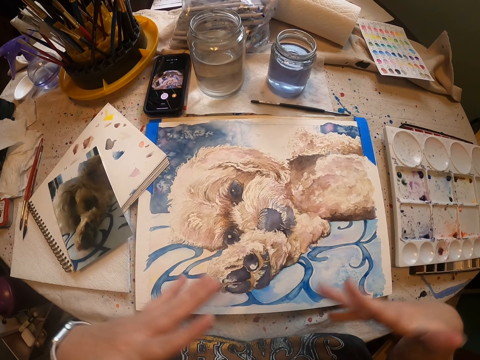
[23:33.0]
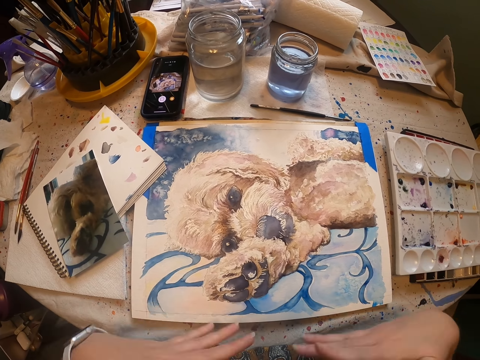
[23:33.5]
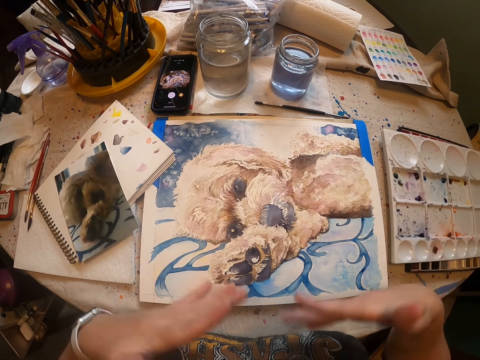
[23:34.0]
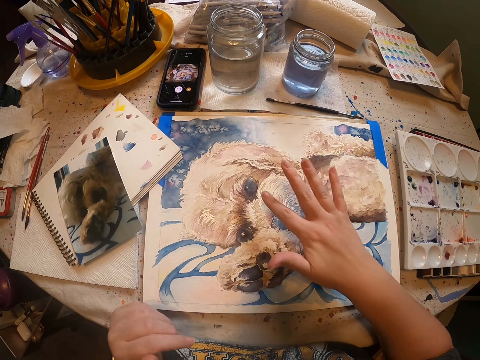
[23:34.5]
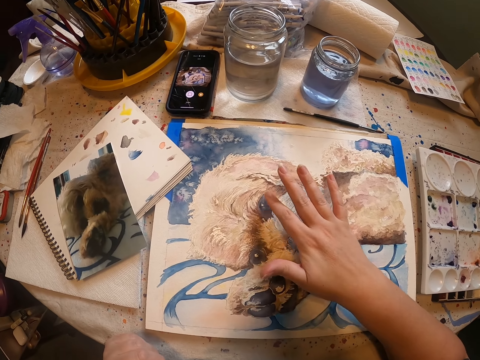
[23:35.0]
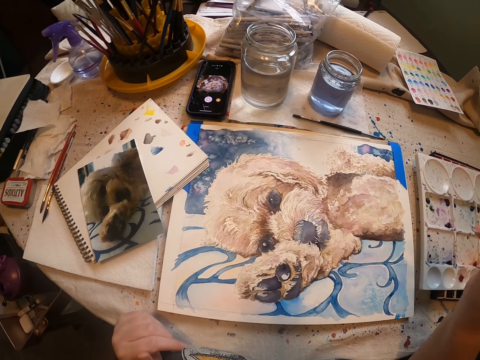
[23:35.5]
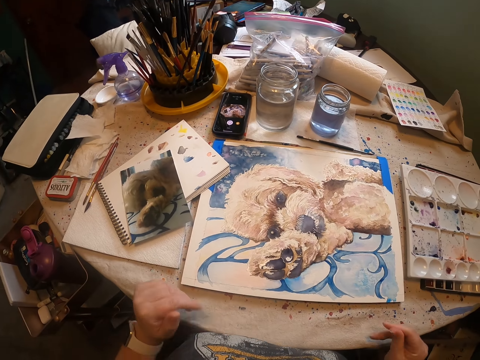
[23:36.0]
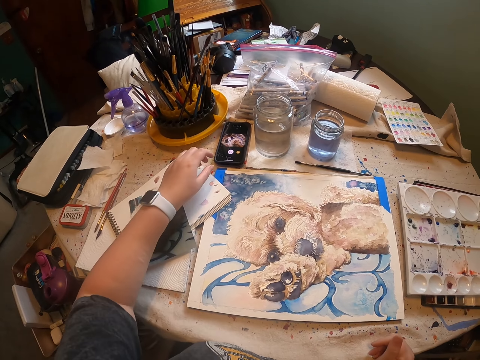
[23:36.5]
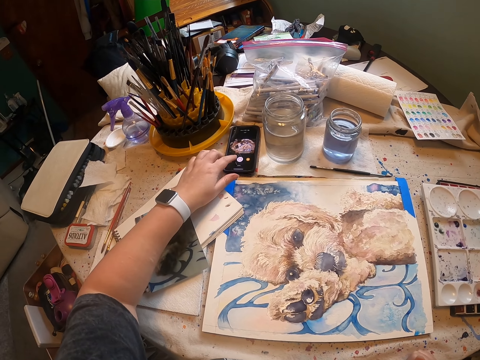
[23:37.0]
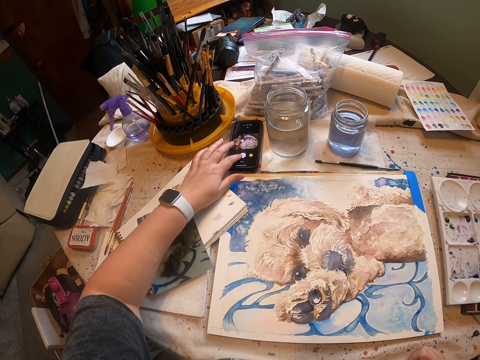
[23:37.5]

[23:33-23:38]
The camera wearer touches the artwork with the right hand. They release the artwork. They scroll on the phone and touch the phone with the left hand.
